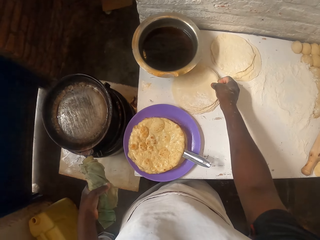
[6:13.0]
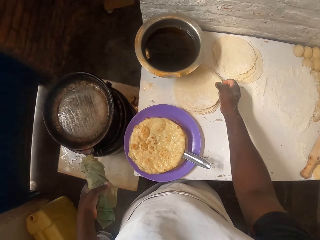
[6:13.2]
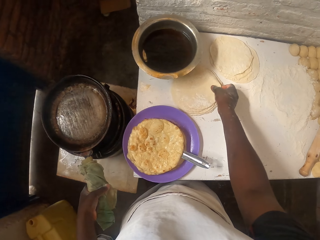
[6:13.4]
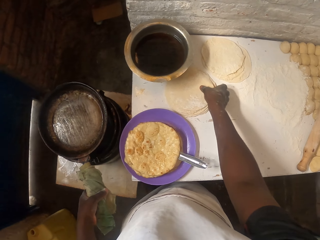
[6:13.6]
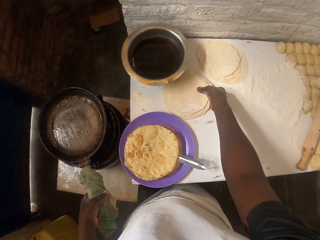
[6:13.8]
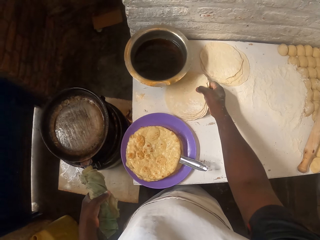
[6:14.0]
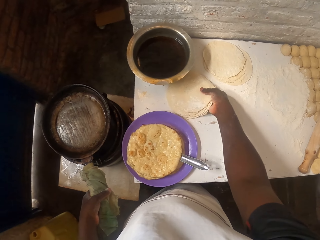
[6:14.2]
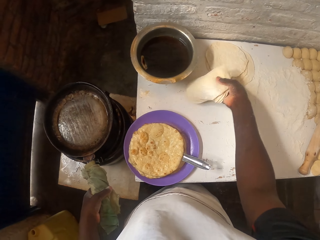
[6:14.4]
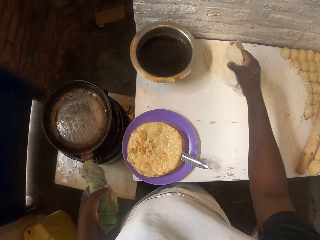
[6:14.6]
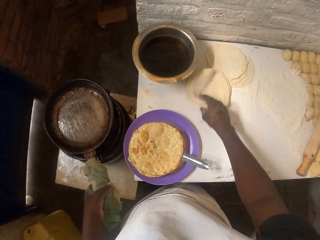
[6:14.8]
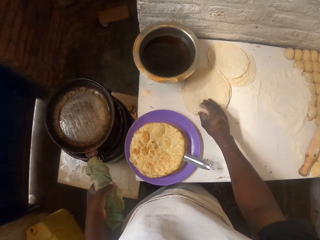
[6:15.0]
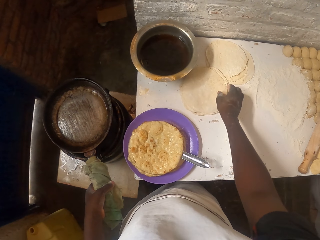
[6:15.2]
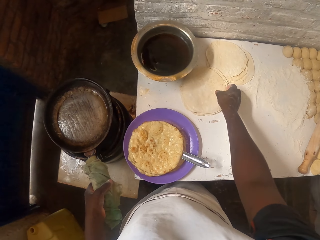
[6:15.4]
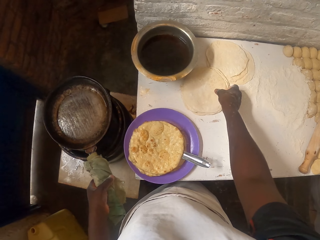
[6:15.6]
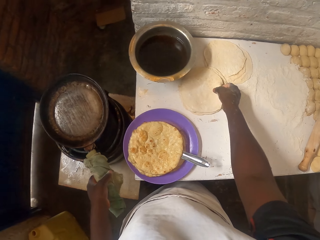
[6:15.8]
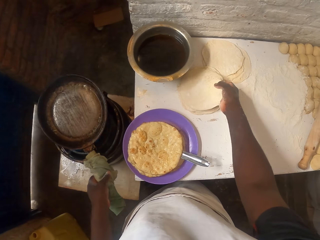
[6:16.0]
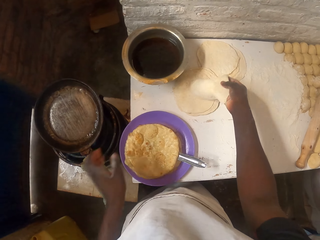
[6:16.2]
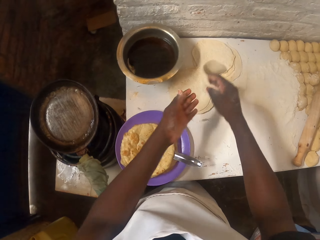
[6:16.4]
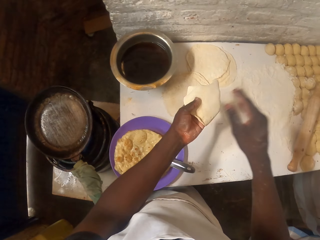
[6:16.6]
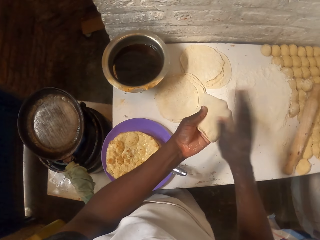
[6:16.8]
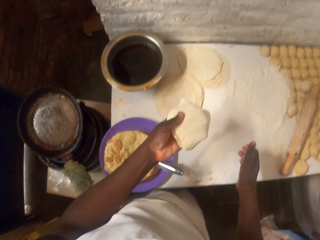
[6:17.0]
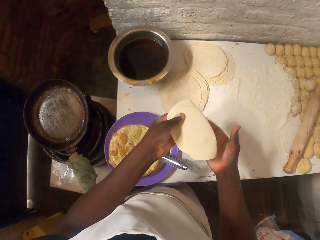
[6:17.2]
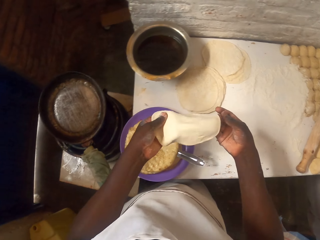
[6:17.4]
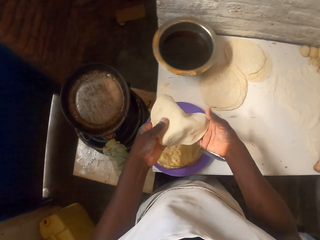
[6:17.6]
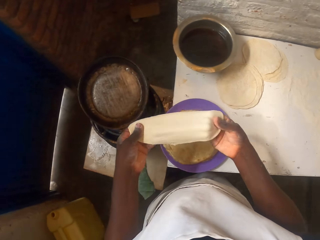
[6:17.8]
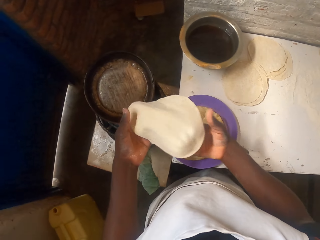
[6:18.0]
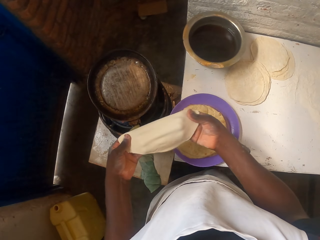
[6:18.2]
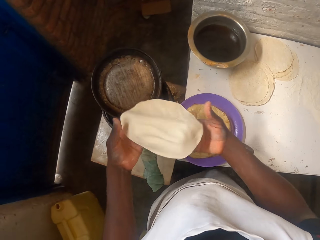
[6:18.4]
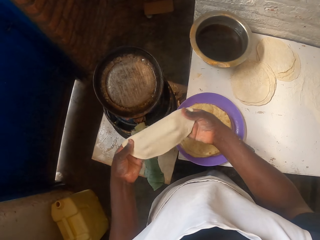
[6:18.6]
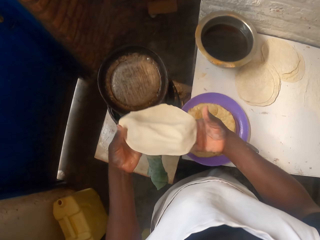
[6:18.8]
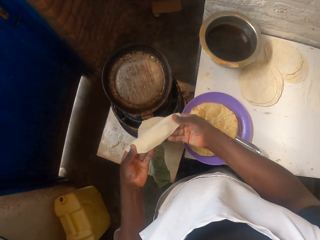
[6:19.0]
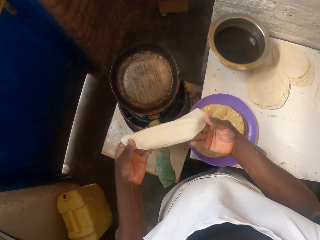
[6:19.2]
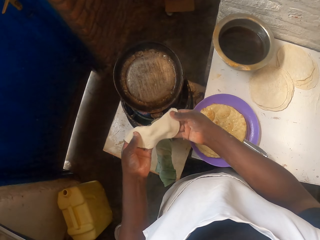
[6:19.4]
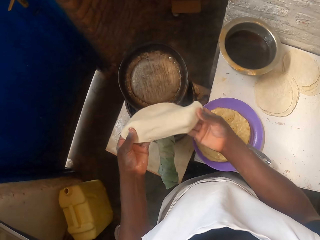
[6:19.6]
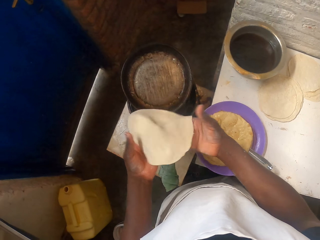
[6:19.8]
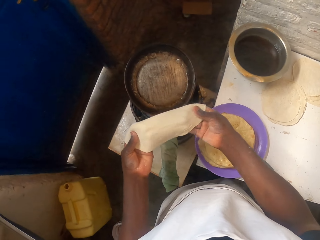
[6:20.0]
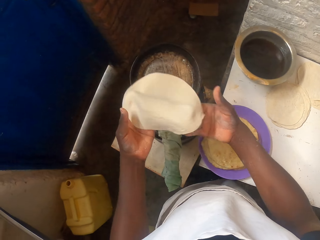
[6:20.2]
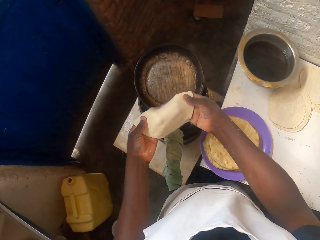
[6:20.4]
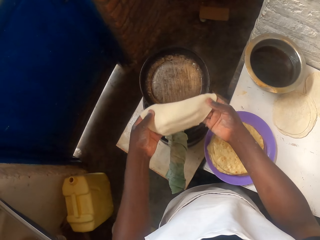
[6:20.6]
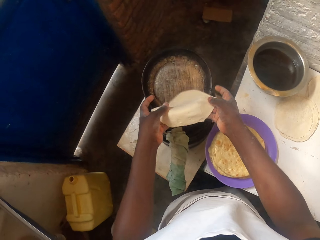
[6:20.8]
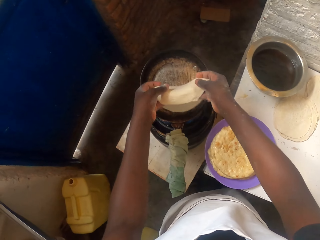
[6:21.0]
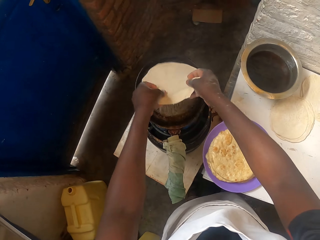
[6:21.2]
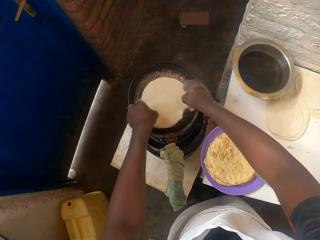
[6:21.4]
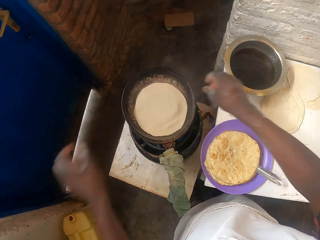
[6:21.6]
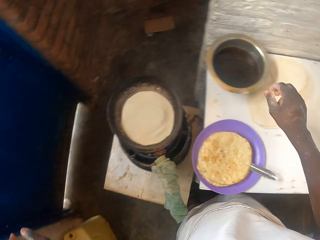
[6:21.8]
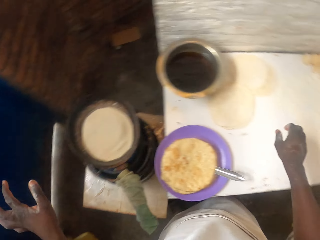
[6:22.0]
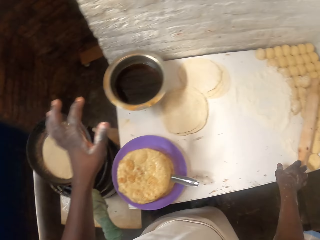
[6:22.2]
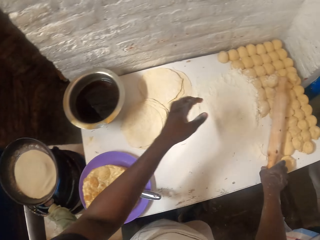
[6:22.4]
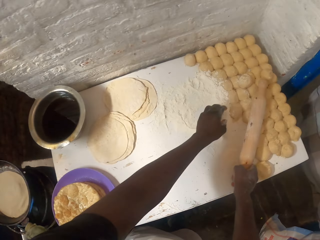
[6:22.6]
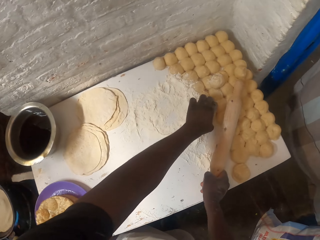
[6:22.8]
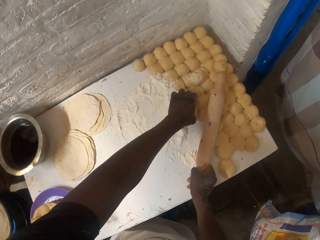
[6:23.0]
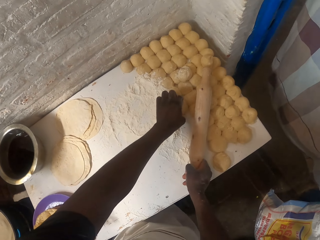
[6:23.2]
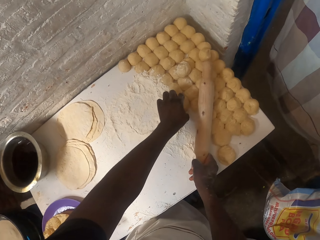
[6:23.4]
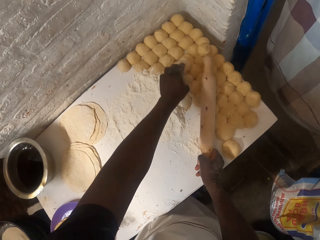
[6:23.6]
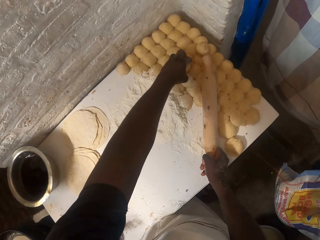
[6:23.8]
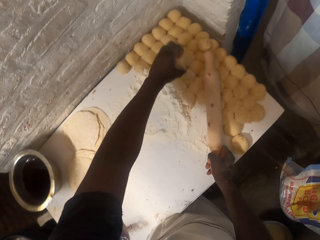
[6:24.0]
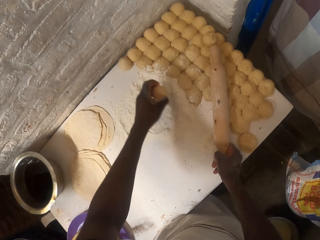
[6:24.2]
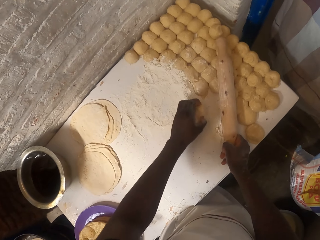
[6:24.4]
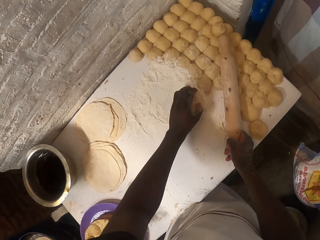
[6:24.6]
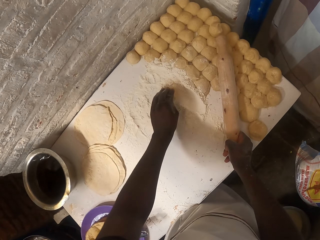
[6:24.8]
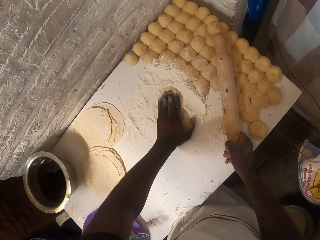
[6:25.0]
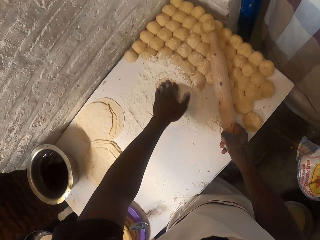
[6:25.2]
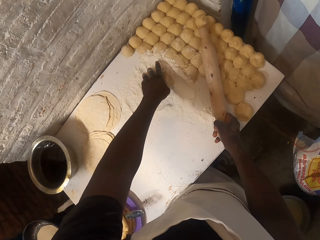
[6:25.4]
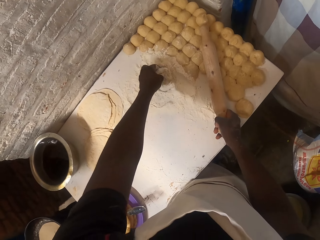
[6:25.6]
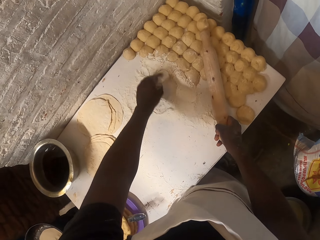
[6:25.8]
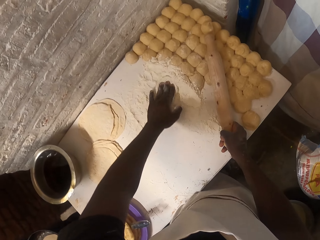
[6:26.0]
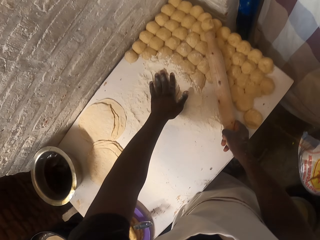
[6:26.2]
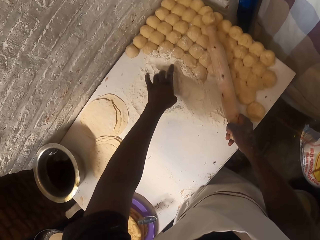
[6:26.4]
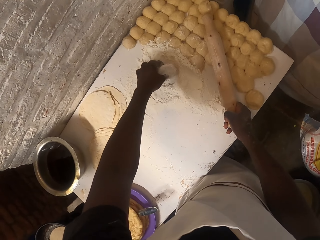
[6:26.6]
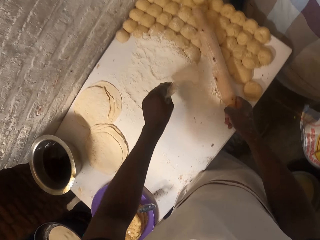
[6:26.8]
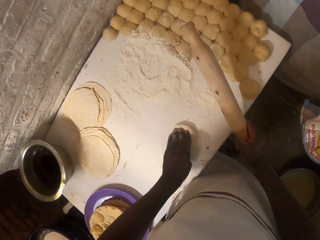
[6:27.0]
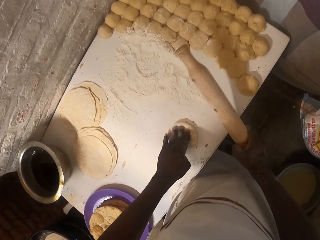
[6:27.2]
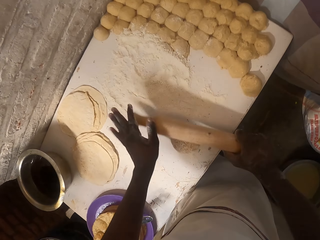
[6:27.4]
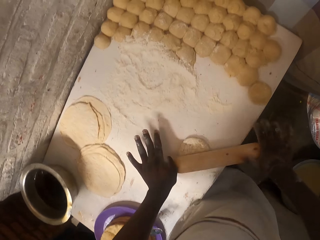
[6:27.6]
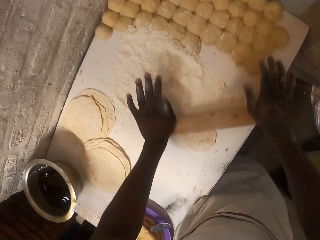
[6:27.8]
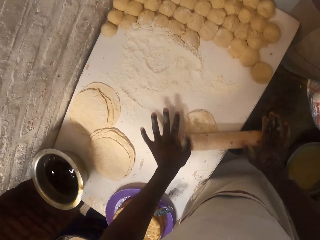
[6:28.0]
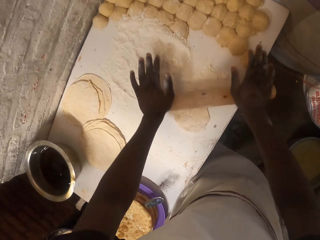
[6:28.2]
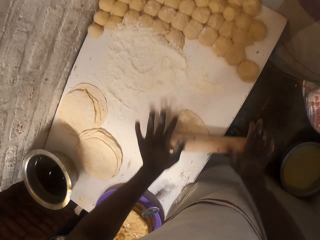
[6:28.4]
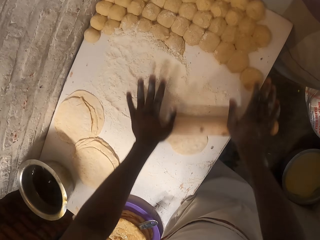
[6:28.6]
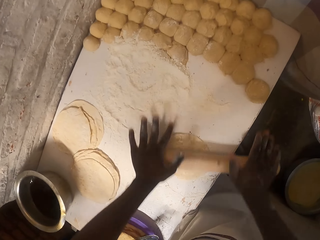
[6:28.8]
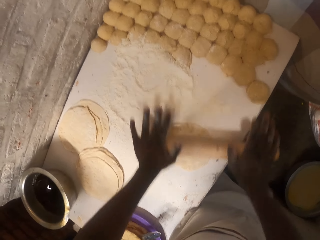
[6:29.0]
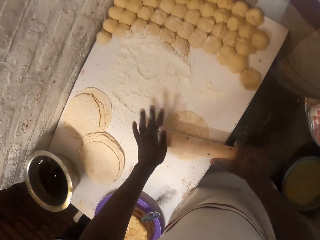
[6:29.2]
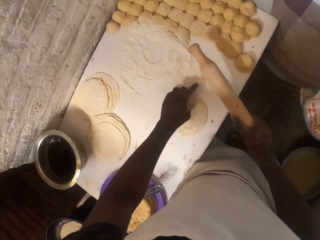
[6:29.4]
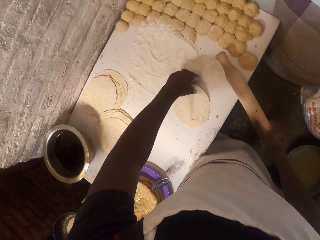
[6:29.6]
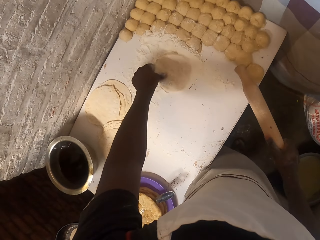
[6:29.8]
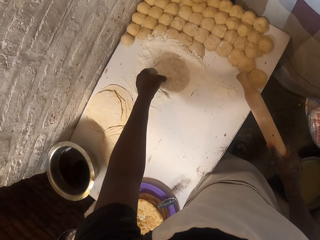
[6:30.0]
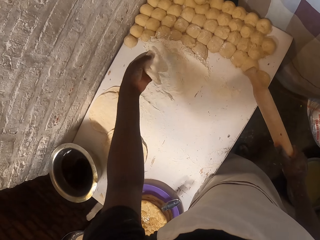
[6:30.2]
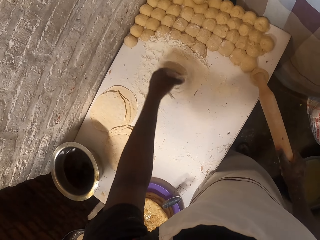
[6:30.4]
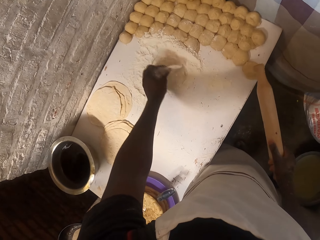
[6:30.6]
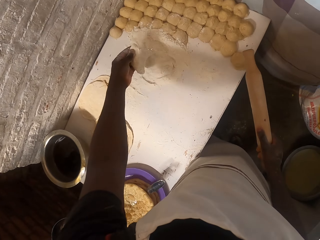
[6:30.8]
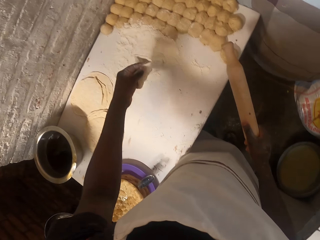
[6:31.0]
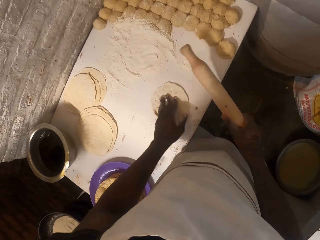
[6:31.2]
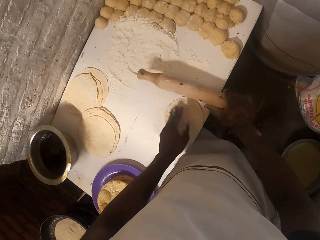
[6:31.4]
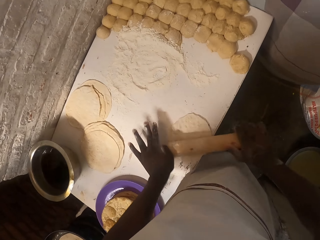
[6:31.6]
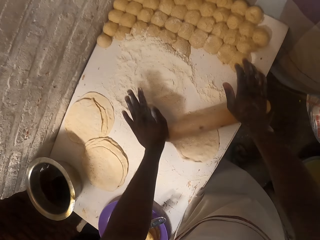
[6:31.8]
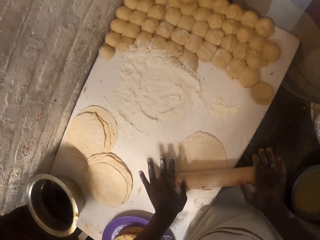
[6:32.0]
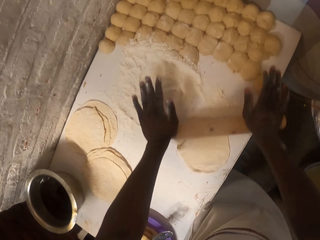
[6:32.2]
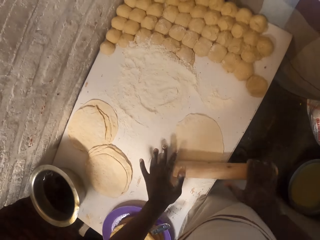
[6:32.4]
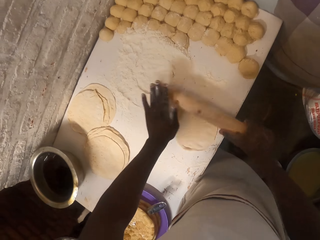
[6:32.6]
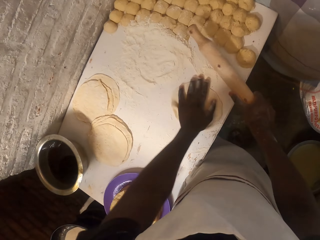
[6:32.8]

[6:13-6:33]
The camera wearer picks up the dough from the table. They hold the dough. They turn the dough. They place the dough on the table. They pick up a dough from the table. They hold the dough with the left hand. They hit the dough. They wipe the dough. They hold the dough. They stretch the dough. They spread the dough. They put the dough in the cooking pan. They hold the rolling pin from the table. They touch the dough on the table. They hold the dough. They pick up the dough from the table. They place the dough on the table. They move the dough on the flour. They roll the dough on the flour. They press the dough. They turn the dough. They place the dough on the table. They press the dough. They turn the dough. They place the dough on the table. They move the dough. They lift the rolling pin. They roll the dough with the rolling pin. They lift the rolling pin. They lift the dough. They move the dough. They place the dough on the flour. They lift the dough, turn the dough and place the dough on the table. They lift the dough. They place the dough on the table. They roll the dough with the rolling pin.
